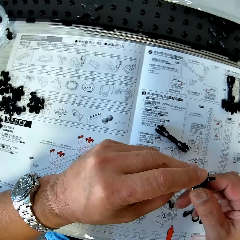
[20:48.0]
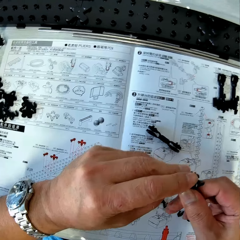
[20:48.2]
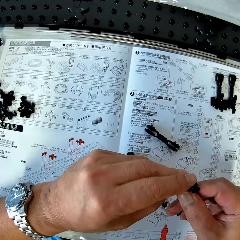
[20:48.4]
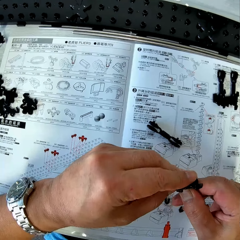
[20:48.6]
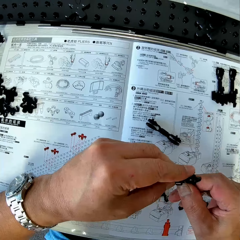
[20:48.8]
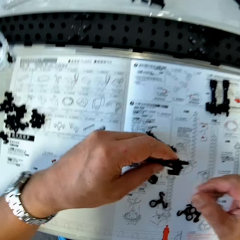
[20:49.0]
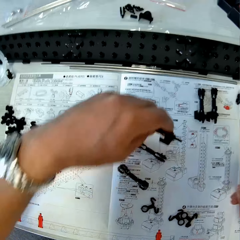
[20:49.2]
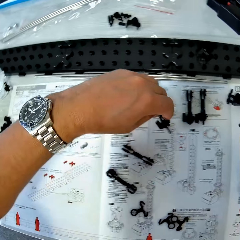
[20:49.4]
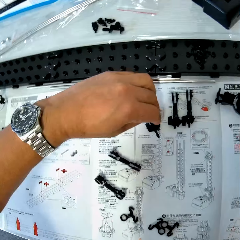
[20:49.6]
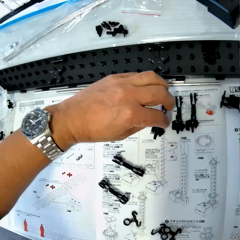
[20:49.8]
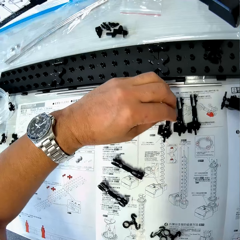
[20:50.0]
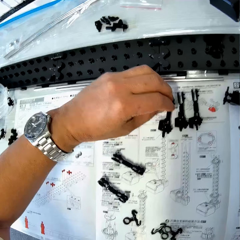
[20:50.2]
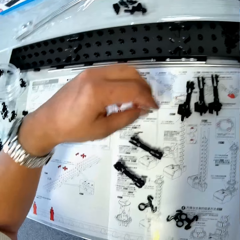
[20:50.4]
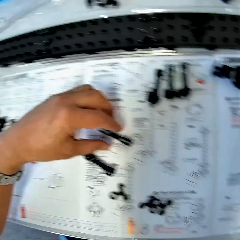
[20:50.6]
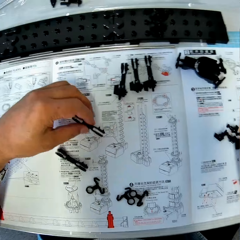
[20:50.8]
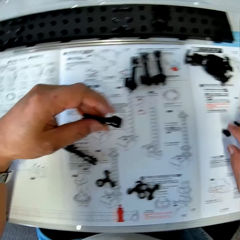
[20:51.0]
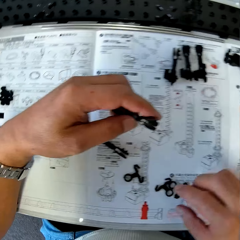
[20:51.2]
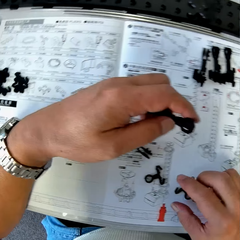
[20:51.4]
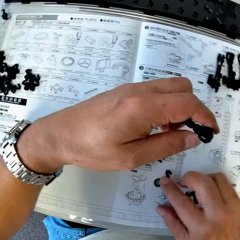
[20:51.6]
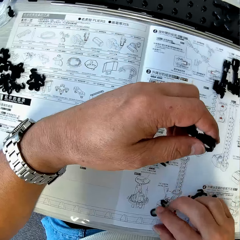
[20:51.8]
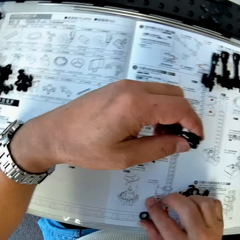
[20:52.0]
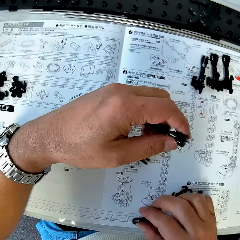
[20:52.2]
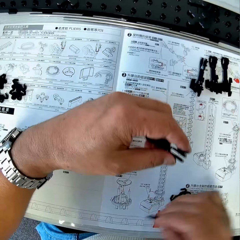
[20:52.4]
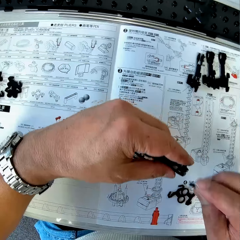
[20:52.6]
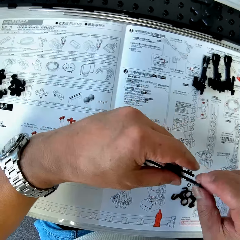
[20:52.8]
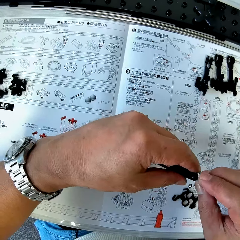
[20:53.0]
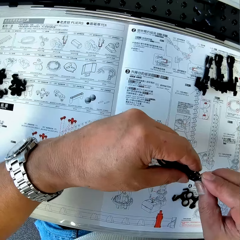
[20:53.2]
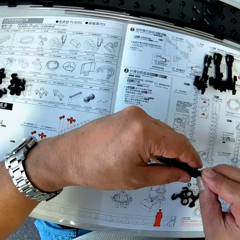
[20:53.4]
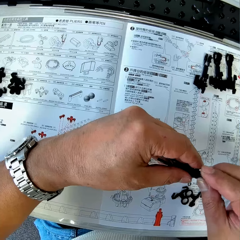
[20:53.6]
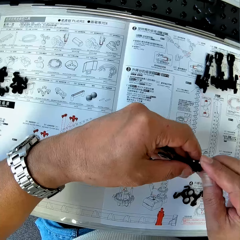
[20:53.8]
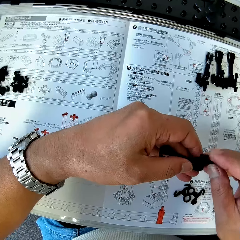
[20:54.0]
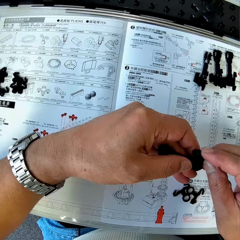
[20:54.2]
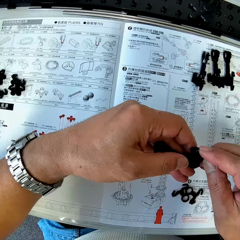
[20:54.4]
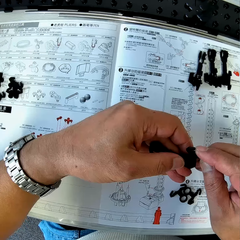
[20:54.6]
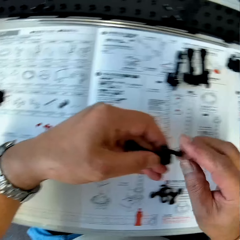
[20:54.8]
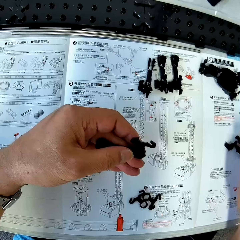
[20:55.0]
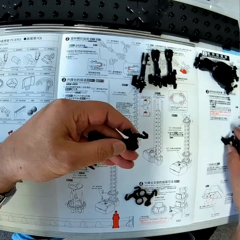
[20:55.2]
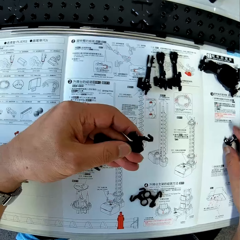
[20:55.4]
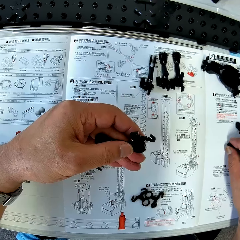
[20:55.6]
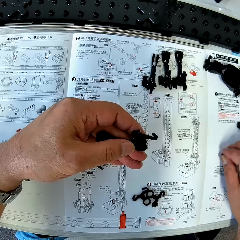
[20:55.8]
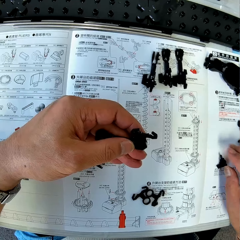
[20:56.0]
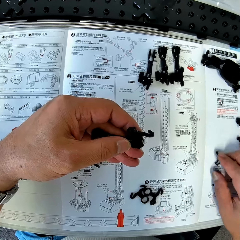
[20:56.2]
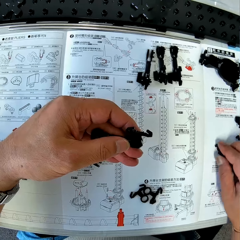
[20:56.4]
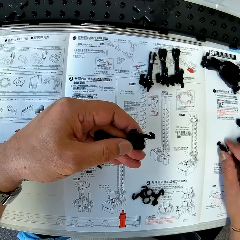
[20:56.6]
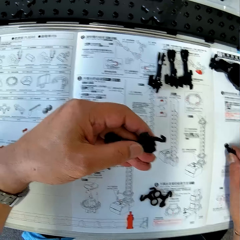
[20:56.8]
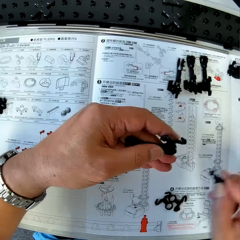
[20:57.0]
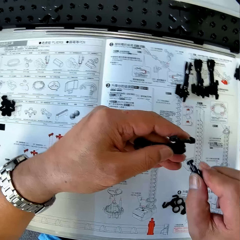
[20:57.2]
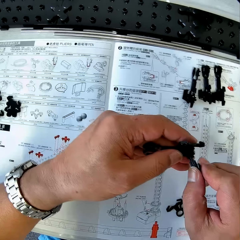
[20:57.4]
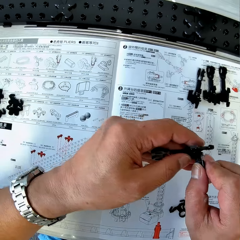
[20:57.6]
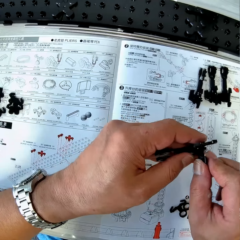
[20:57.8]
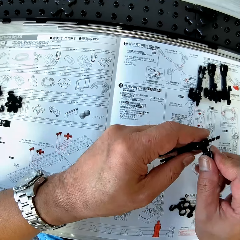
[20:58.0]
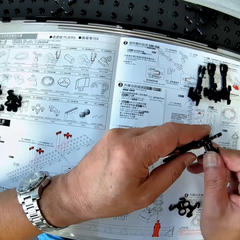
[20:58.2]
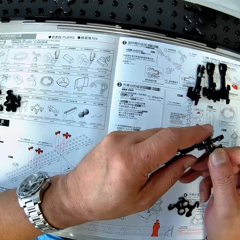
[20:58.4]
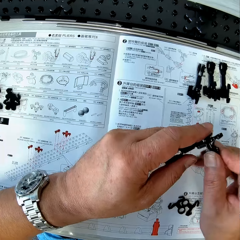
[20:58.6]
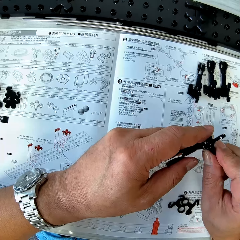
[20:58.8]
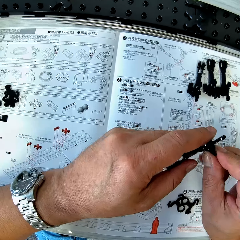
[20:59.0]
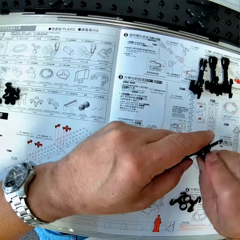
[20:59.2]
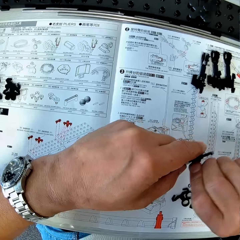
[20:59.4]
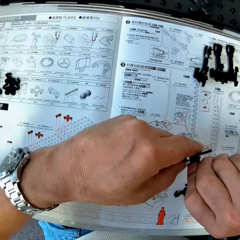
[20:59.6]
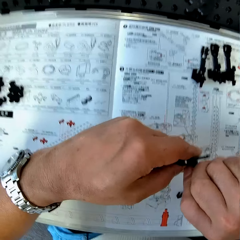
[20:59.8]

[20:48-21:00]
The camera wearer drops the coupled arm piece, arm sheath, arm holder and arm wrench on the table. He picks up the coupled arm holder and arm sheath from the table. He picks up an arm piece from the table with his right hand. He fixes the arm piece to the coupled arm holder and arm sheath. He picks up an arm wrench from the table with his right hand. He fixes the arm wrench to the coupled arm holder, arm sheath and arm piece.

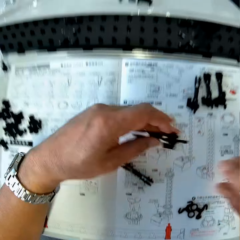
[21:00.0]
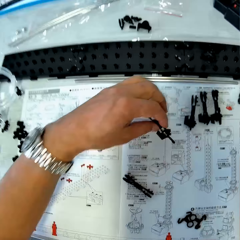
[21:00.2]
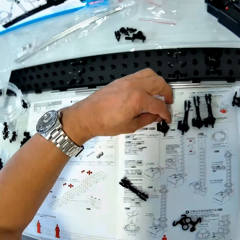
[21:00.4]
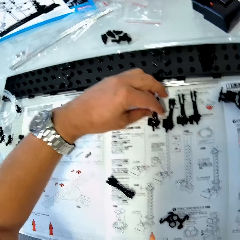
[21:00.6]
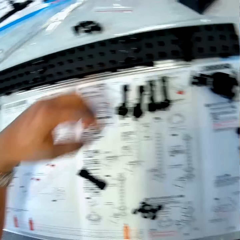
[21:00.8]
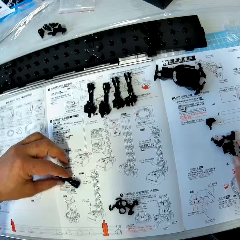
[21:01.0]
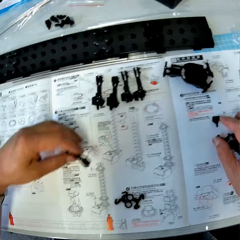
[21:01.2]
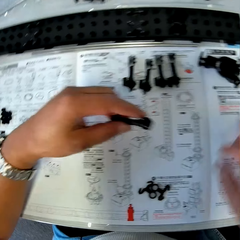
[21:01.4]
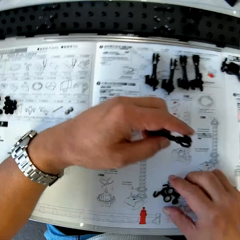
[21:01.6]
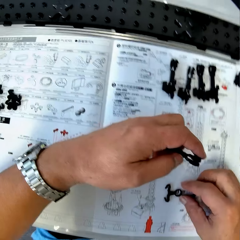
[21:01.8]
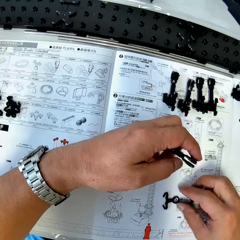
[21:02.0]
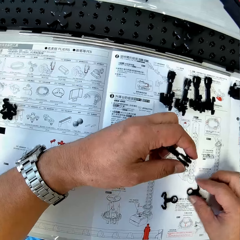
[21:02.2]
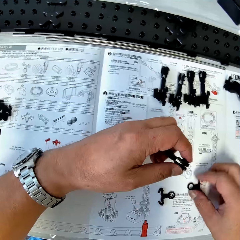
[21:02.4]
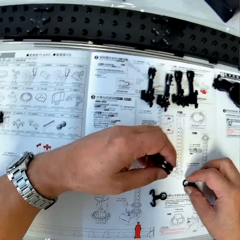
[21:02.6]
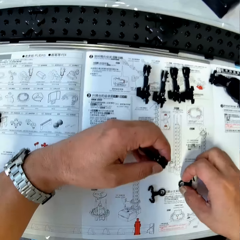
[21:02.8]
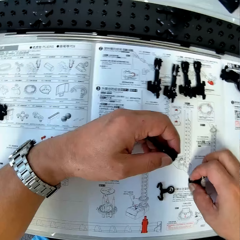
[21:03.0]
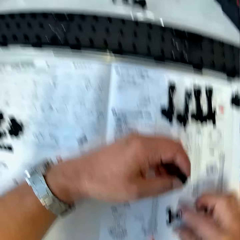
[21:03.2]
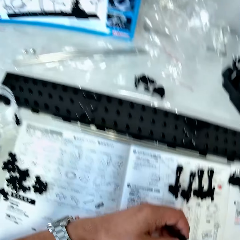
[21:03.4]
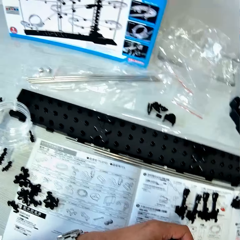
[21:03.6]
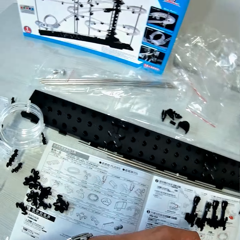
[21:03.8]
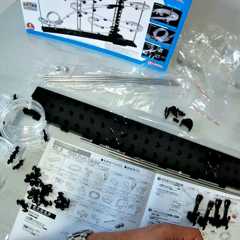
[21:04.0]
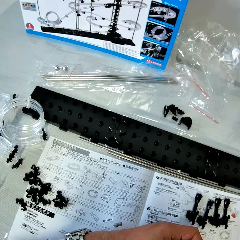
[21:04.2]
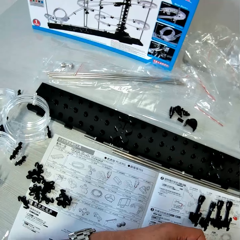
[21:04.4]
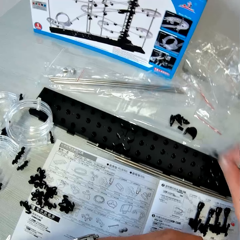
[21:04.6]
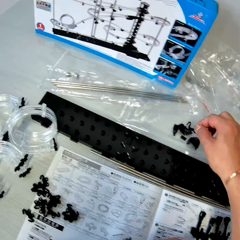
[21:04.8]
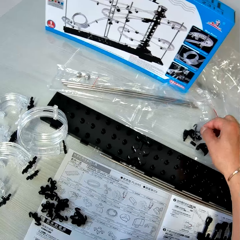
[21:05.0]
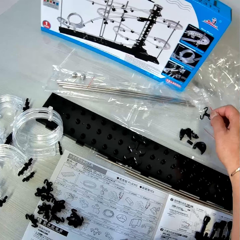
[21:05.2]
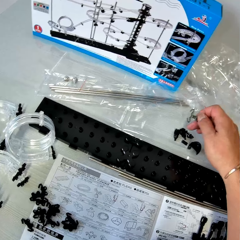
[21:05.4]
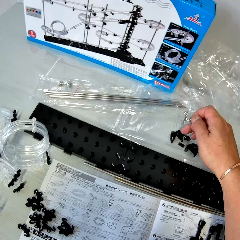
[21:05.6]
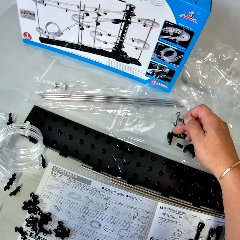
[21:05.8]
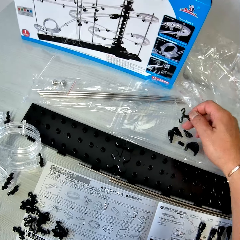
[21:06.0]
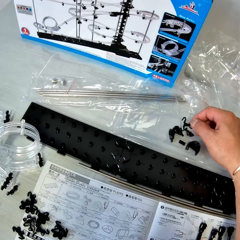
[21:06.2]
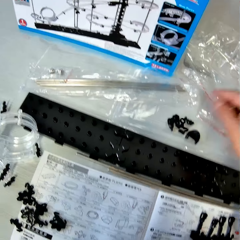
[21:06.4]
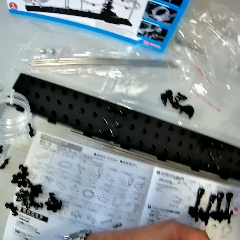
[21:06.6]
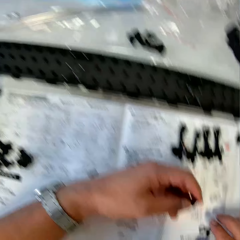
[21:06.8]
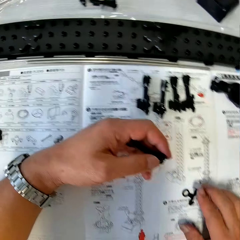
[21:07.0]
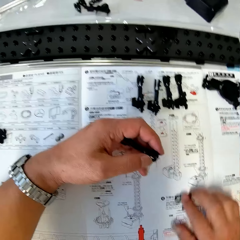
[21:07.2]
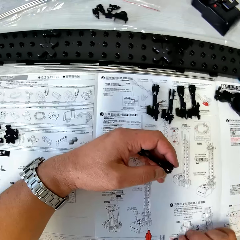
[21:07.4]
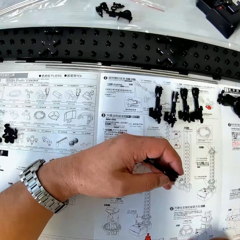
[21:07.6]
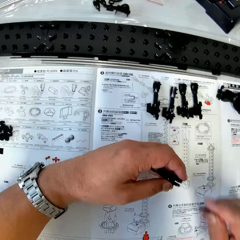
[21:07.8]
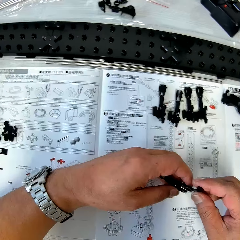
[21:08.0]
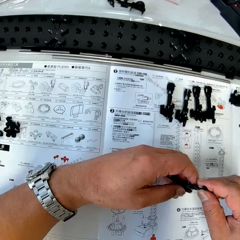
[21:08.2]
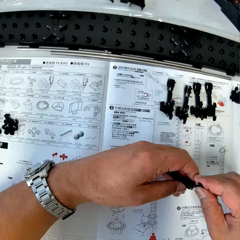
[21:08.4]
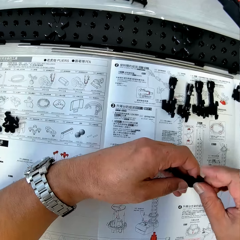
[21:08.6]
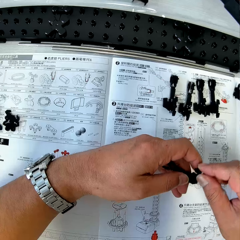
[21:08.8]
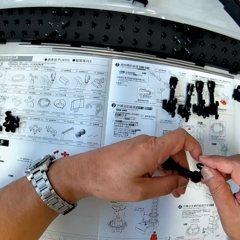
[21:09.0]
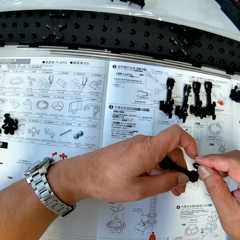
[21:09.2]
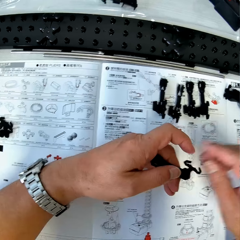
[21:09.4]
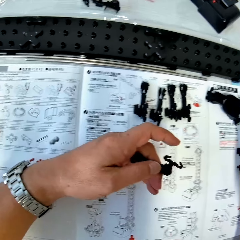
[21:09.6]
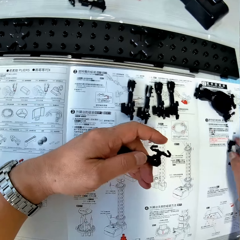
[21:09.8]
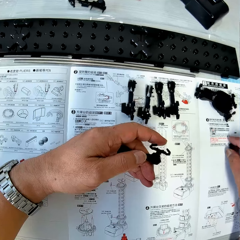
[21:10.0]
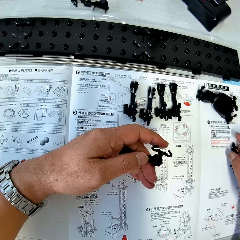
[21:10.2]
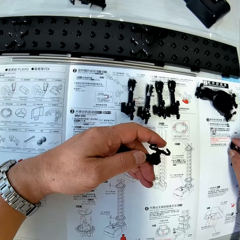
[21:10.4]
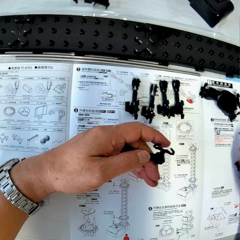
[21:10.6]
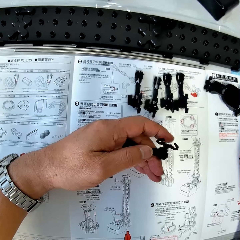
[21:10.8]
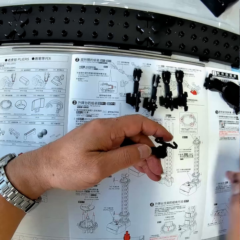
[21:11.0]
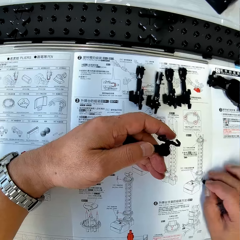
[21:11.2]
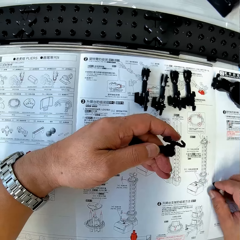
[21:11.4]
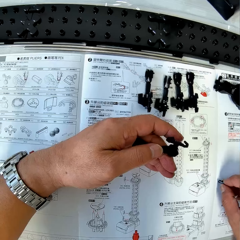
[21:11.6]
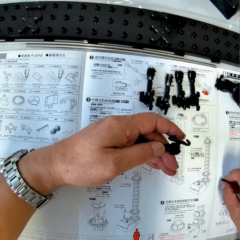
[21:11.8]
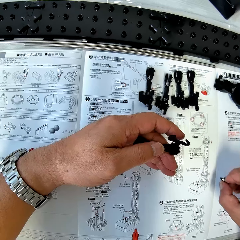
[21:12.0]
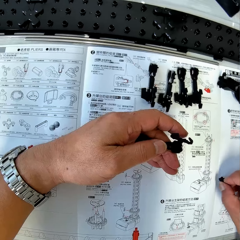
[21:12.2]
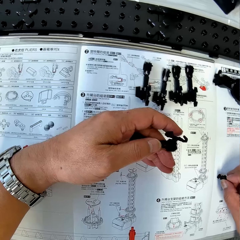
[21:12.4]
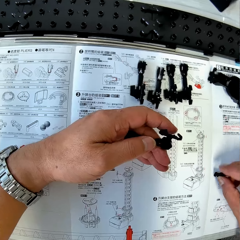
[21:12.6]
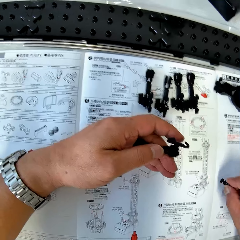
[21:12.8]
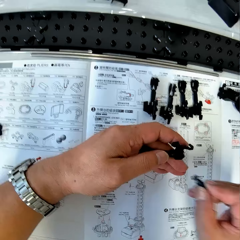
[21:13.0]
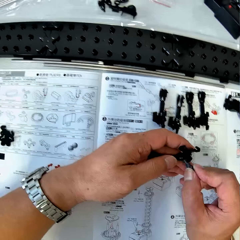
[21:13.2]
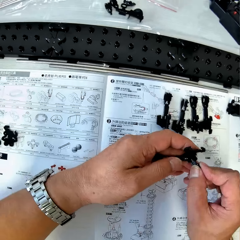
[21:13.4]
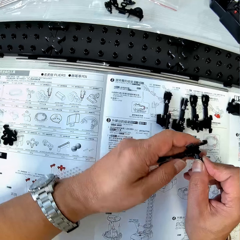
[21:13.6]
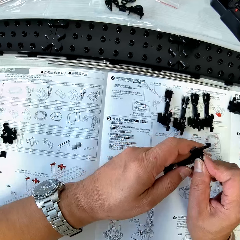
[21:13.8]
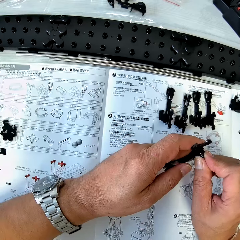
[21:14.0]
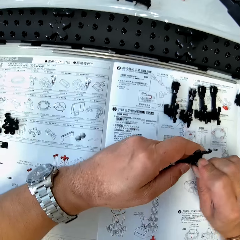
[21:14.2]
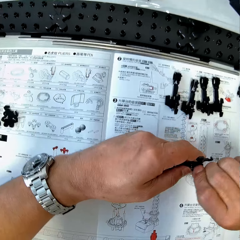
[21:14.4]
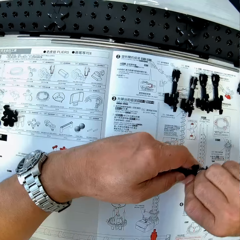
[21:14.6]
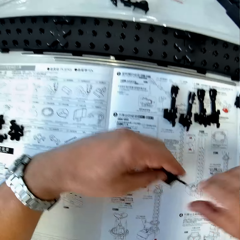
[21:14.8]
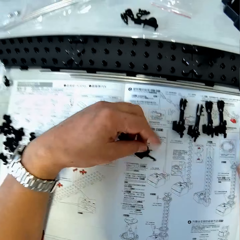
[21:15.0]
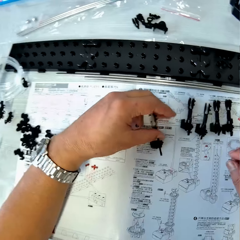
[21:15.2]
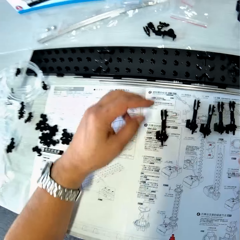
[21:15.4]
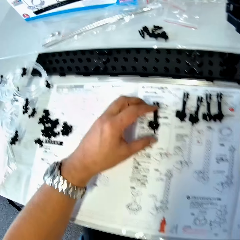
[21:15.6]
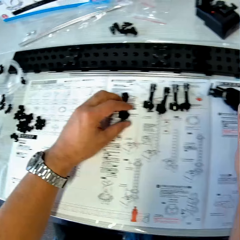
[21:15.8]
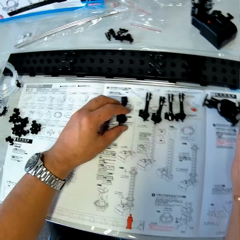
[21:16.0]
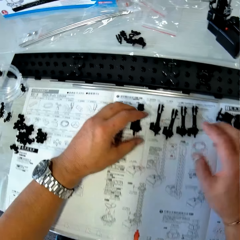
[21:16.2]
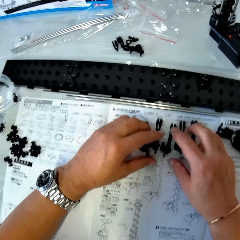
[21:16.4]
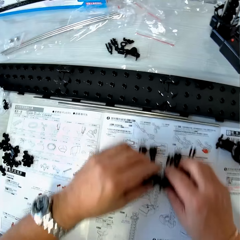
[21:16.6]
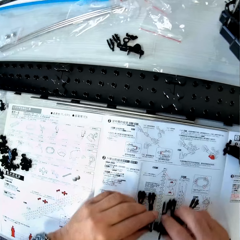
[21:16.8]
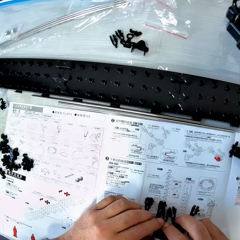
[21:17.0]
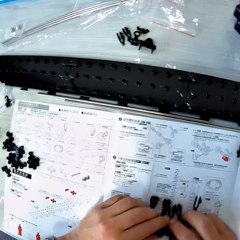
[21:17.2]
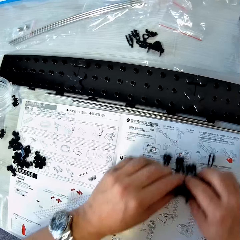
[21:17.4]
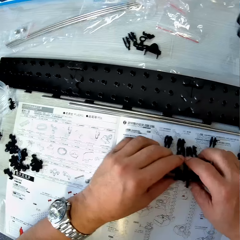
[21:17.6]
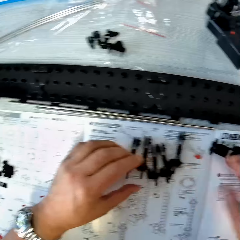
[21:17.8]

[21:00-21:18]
The camera wearer drops the coupled arm holder, arm sheath, arm wrench and arm piece on the table. He picks up the coupled arm holder and arm wrench from the table. He picks up an arm piece from the table with his right hand. He drops the arm piece on the table. He picks up an arm piece from the table with his right hand. He fixes the arm piece to the coupled arm holder and arm sheath. He picks up an arm wrench from the table. He drops the arm wrench on the table. He picks up the arm wrench from the table. He fixes the arm wrench to the coupled arm holder, arm sheath and arm piece. He drops the coupled arm wrench, arm holder, arm sheath and arm piece on the table. He touches the coupled arm wrench, arm holder, arm sheath and arm piece on the table. He moves all the coupled arm wrench, arm holder, arm sheath and arm piece on the table.
